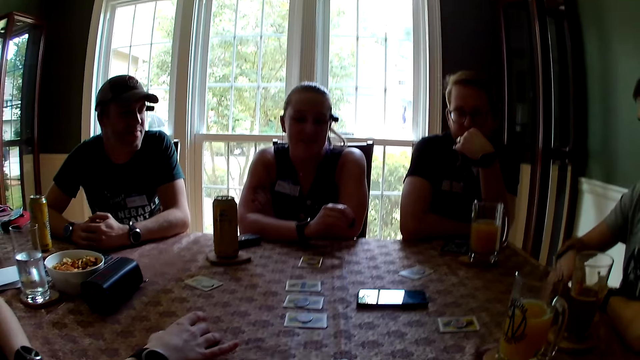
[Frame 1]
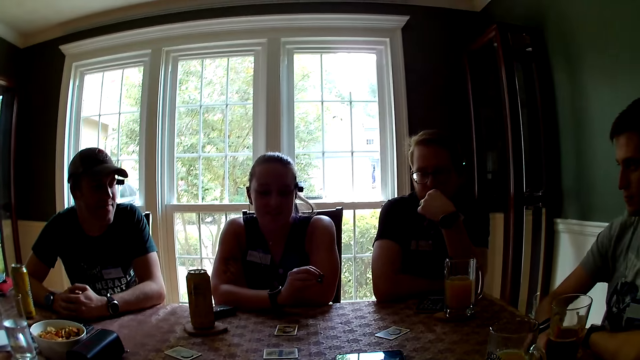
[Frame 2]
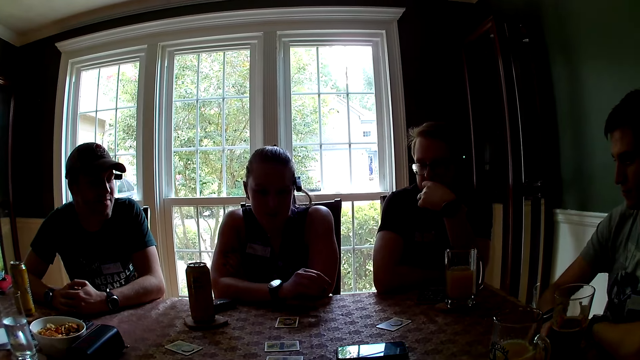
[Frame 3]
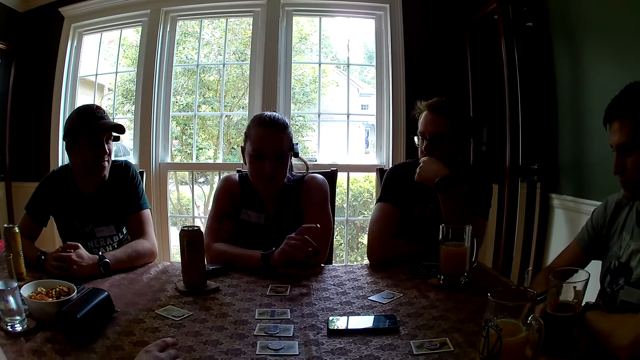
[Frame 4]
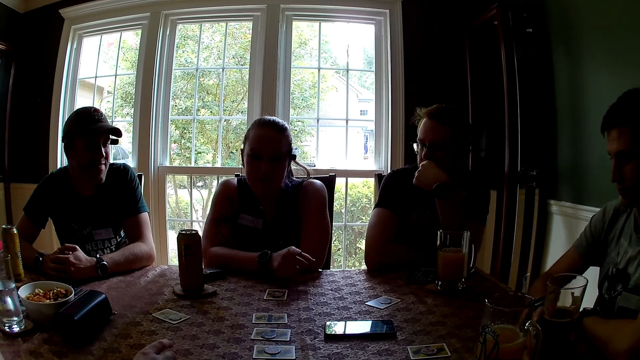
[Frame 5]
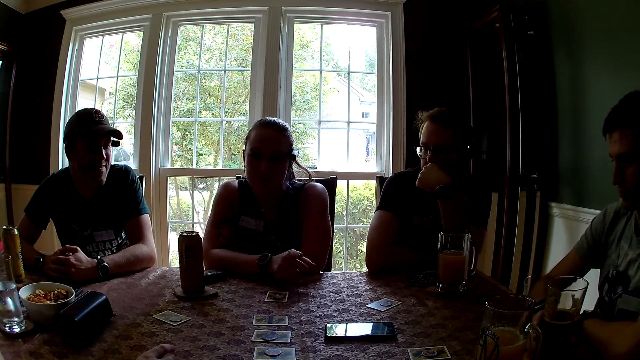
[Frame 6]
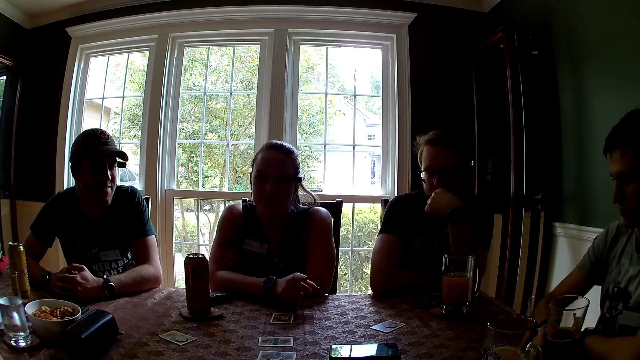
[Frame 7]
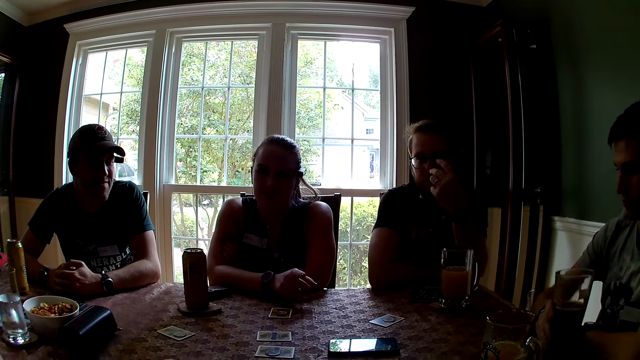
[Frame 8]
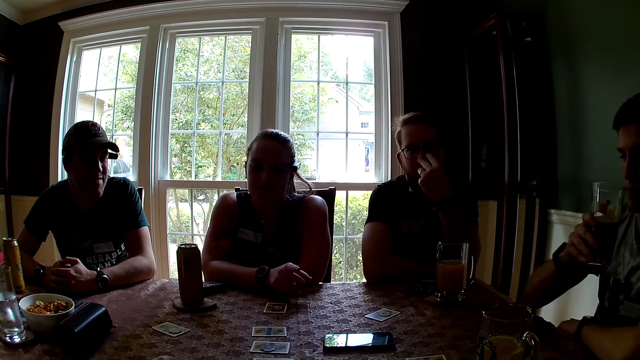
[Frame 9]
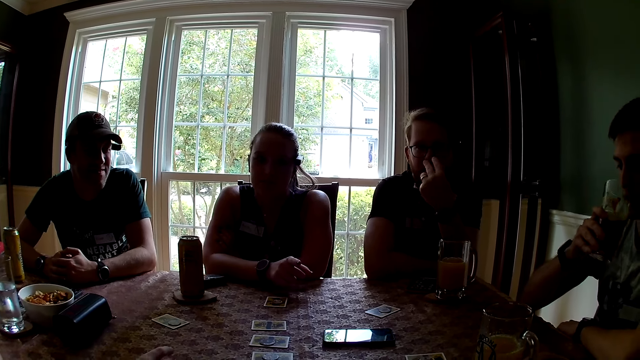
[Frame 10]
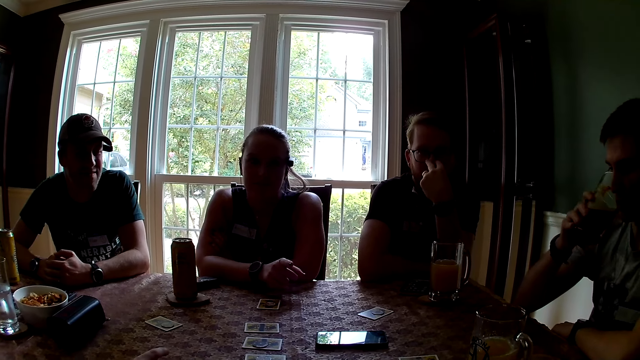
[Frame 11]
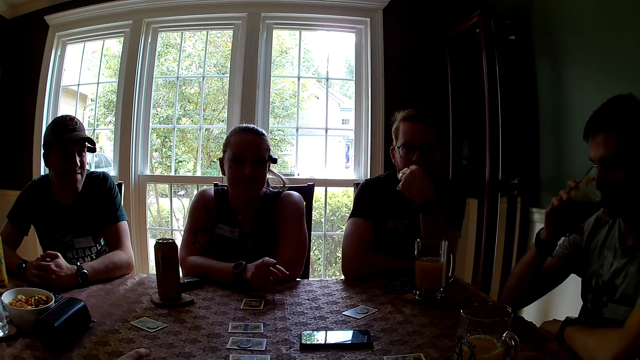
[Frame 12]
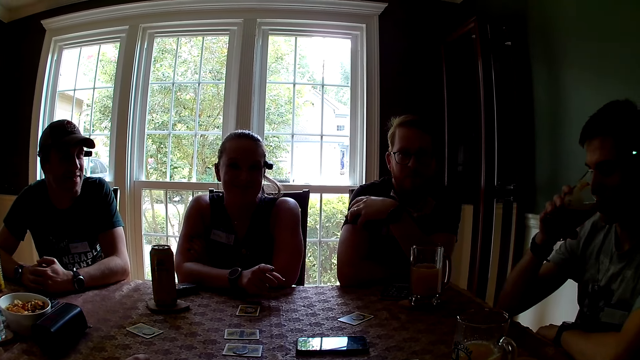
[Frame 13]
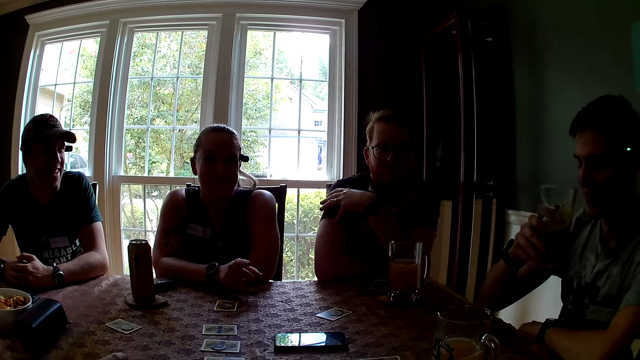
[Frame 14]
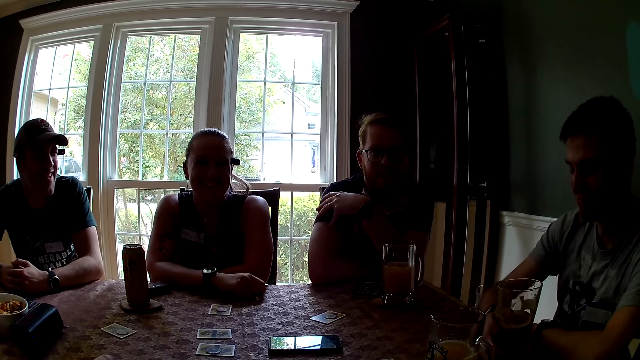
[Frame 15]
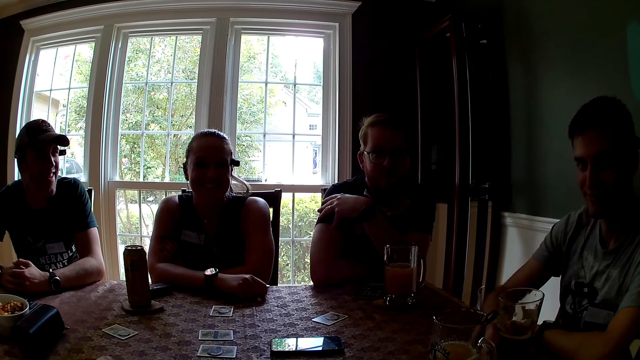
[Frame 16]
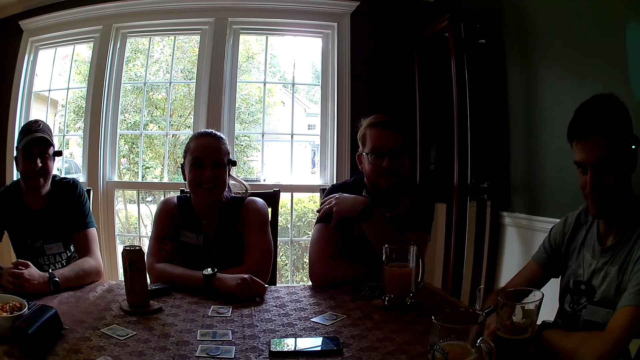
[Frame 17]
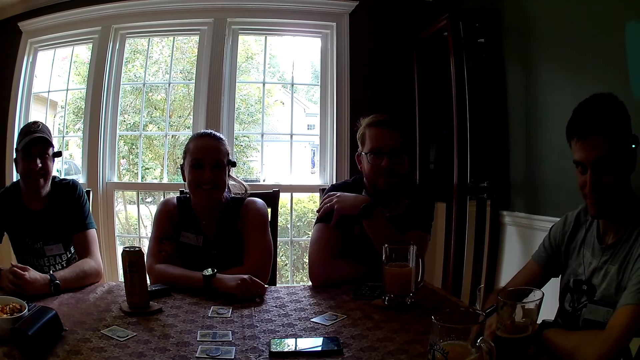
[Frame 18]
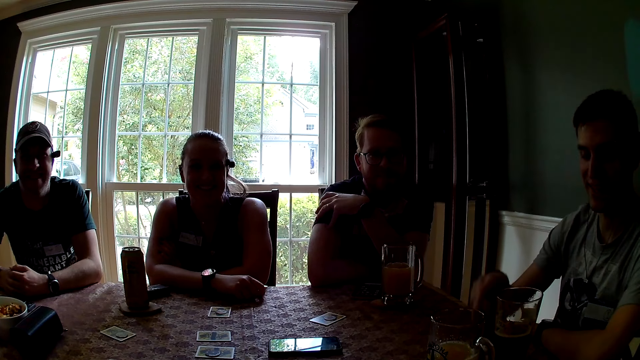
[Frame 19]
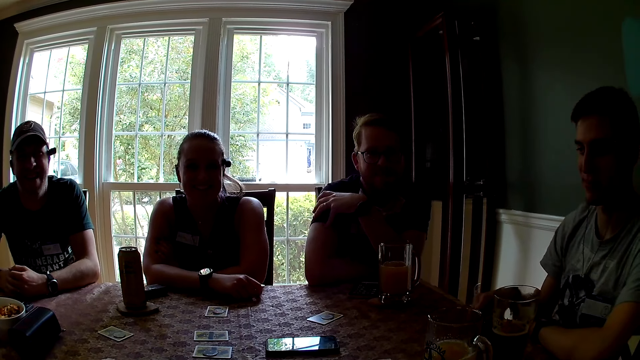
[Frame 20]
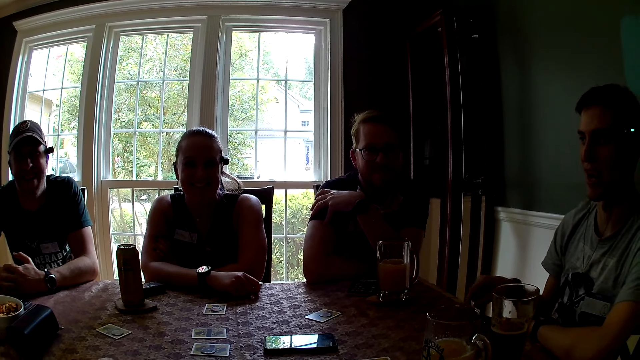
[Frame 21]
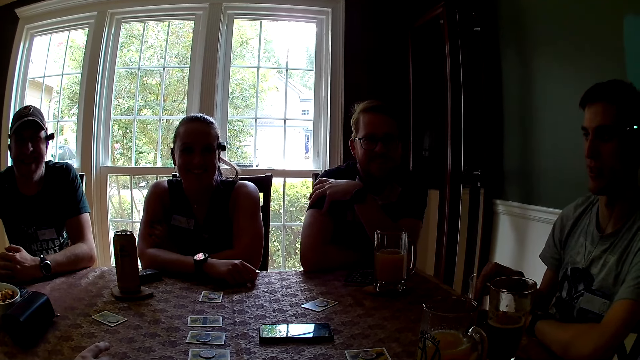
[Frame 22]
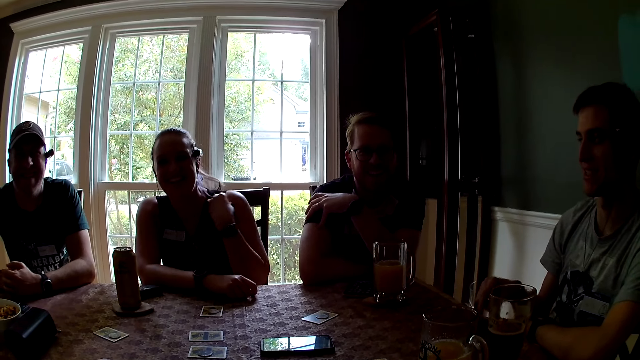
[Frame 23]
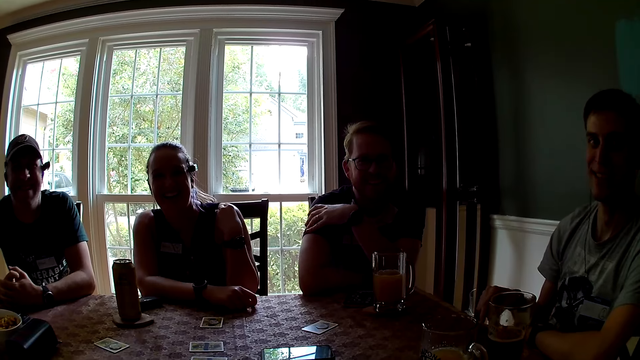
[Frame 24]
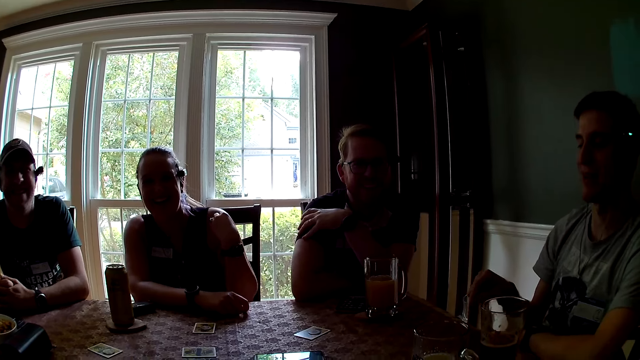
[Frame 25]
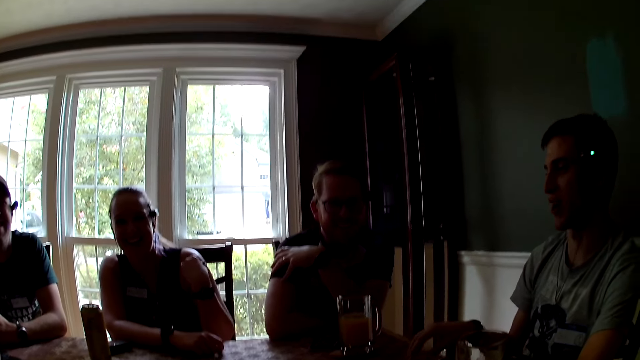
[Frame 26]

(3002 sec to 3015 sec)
A woman flaps the hand. A man holds the glass of beer on his coaster with his right hand. Another man gestures with his left hand. The first man drinks the glass of beer with his right hand. The first man drops the glass of beer on his coaster with his right hand. The woman puts the hand down on the table. The first man gestures with his right hand on the table. Another woman scratches her left shoulder with her left hand.

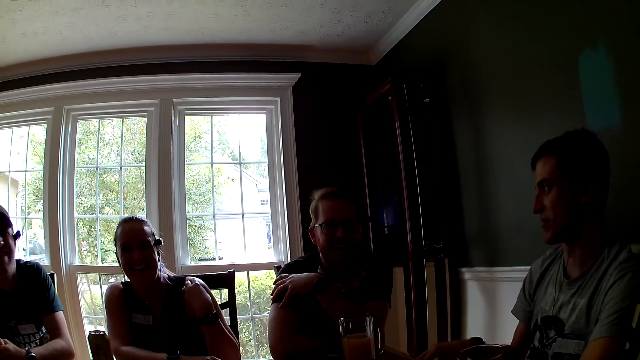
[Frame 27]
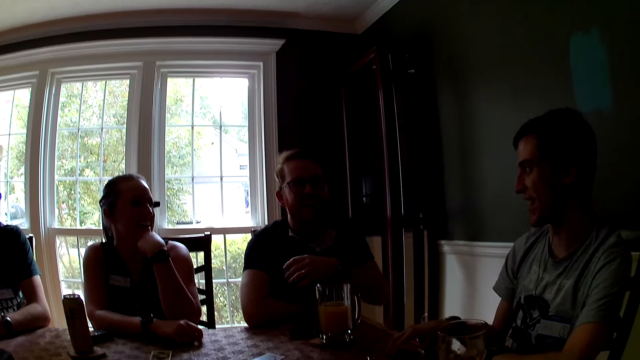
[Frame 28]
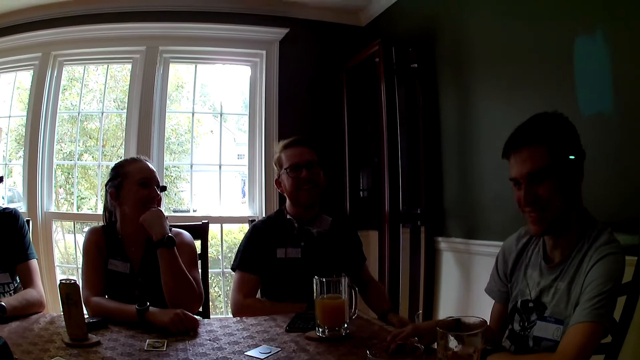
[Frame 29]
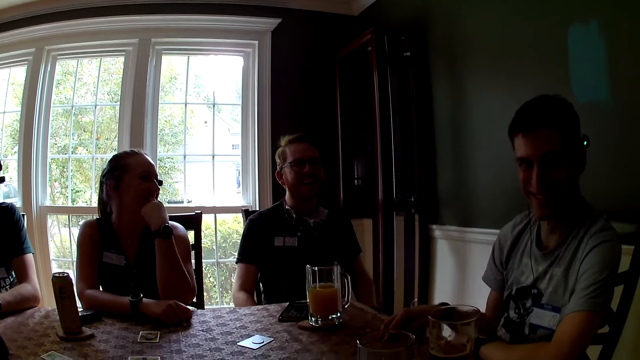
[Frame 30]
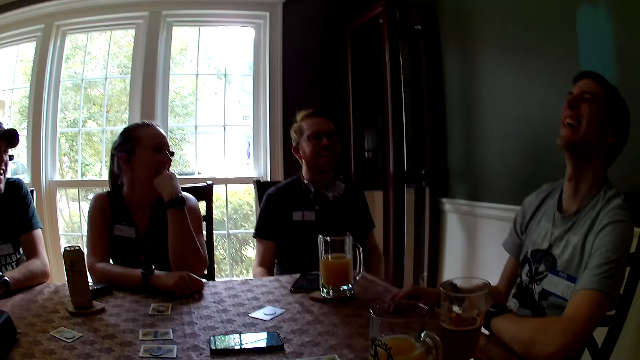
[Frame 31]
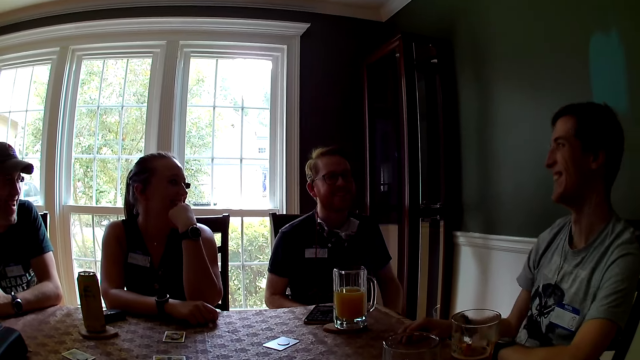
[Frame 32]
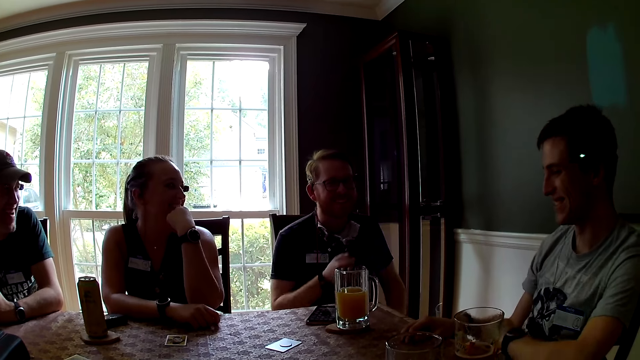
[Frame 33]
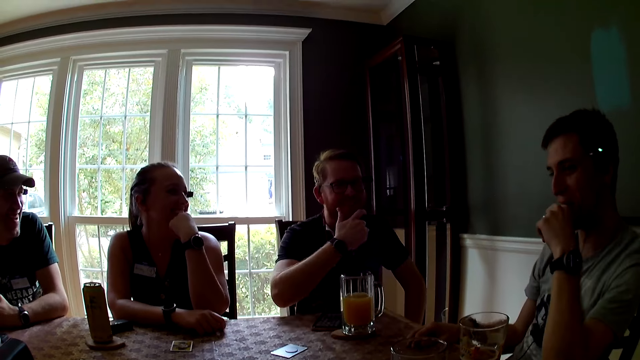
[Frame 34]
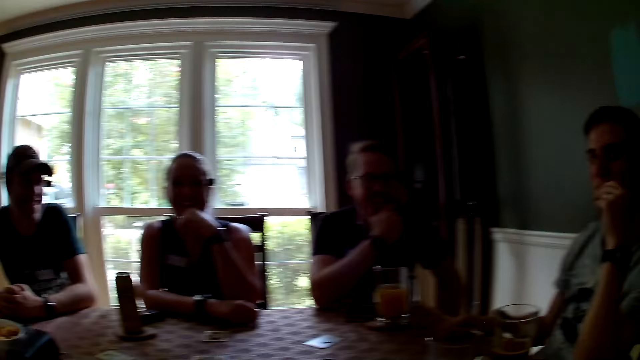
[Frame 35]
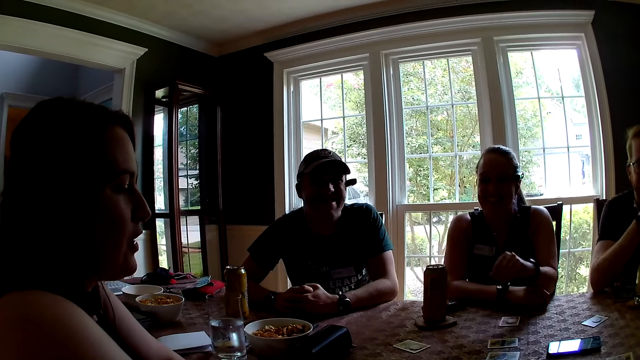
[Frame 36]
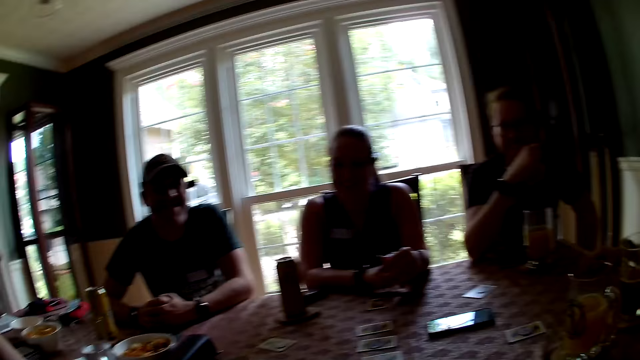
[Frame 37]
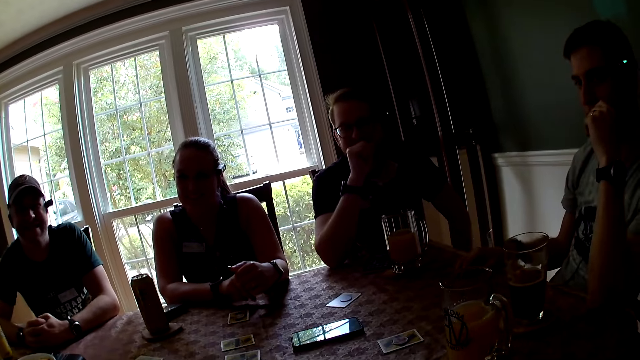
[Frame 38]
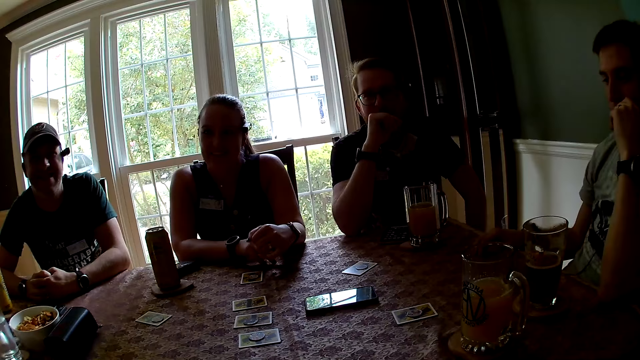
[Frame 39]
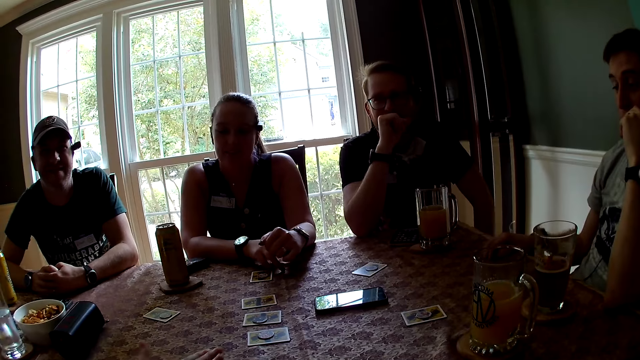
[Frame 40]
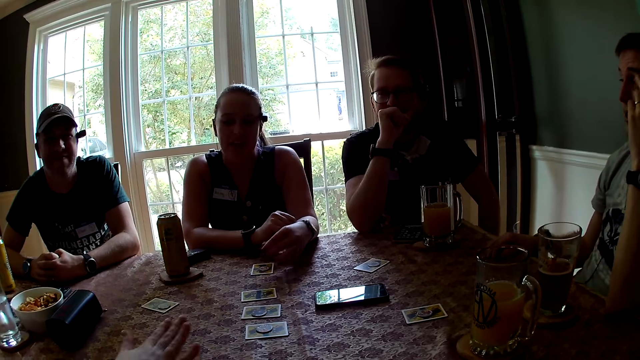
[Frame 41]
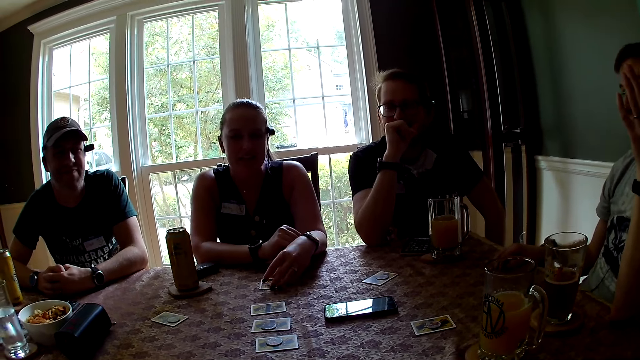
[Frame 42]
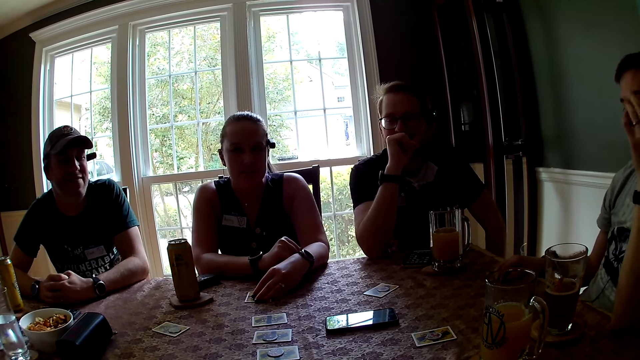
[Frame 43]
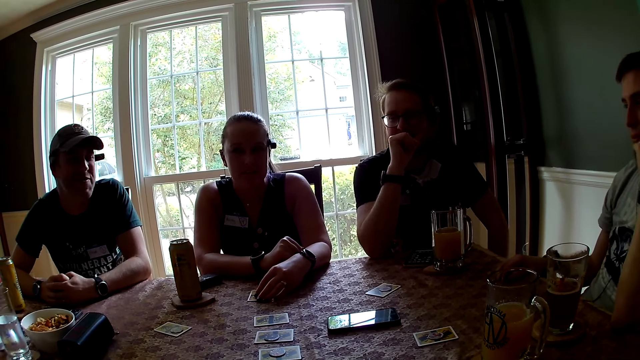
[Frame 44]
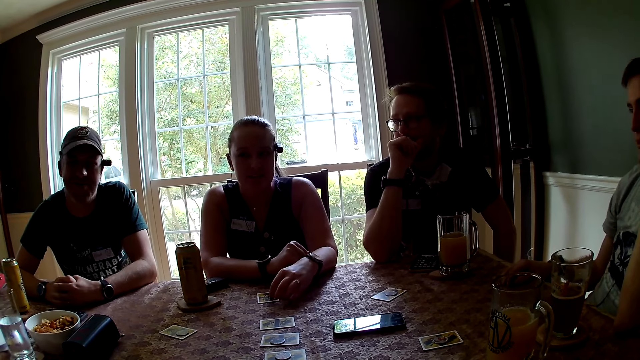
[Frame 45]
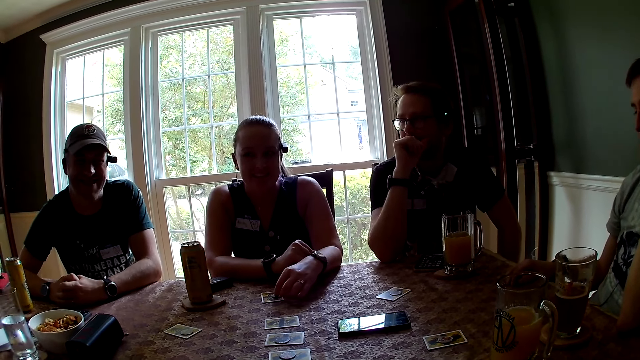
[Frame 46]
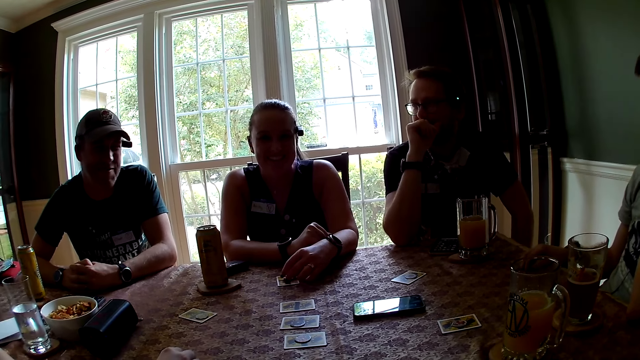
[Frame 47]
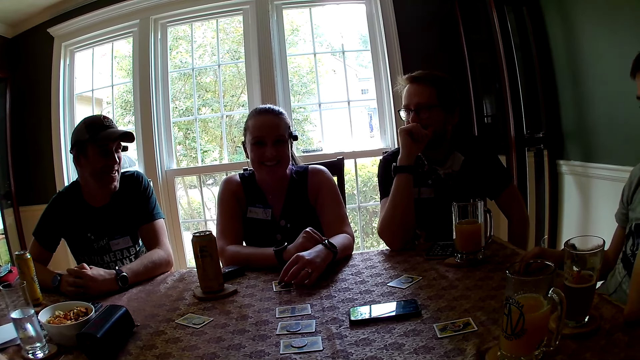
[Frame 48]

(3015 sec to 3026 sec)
A woman drops her left hand on the table. A man drops his right hand on the table. Another woman gestures with her right hand on the table. Another man gestures with his left hand. The first woman moves a card and token on the table with her left hand. A third man shakes his head.
